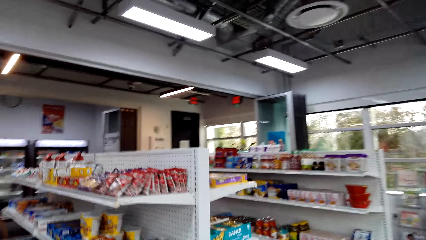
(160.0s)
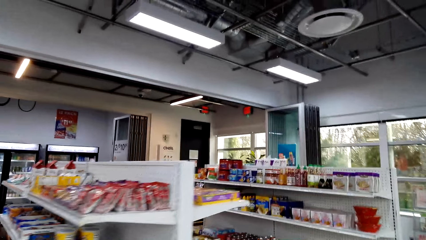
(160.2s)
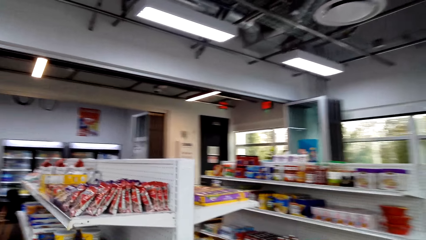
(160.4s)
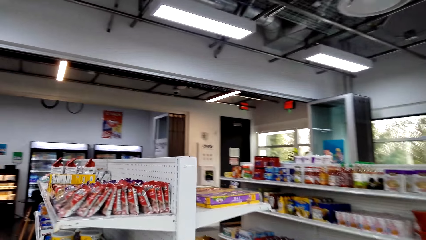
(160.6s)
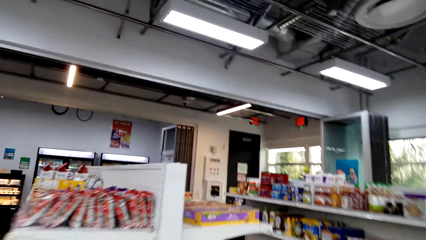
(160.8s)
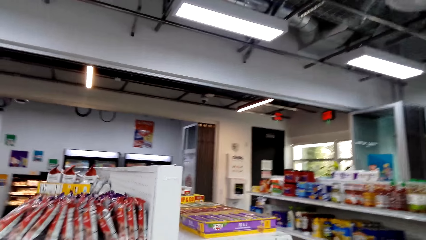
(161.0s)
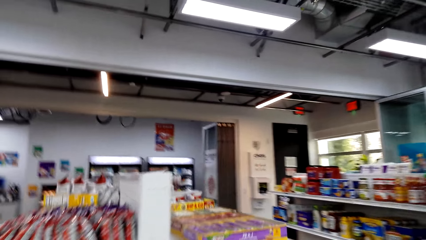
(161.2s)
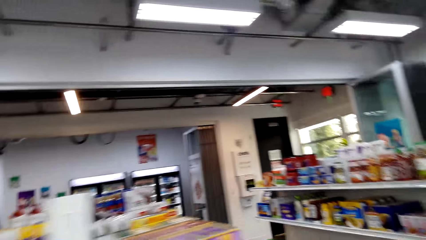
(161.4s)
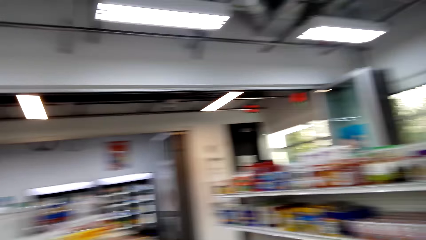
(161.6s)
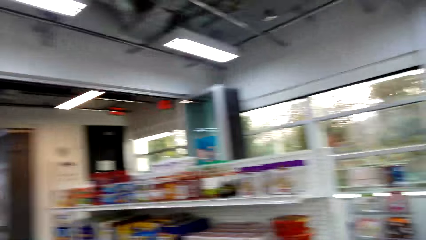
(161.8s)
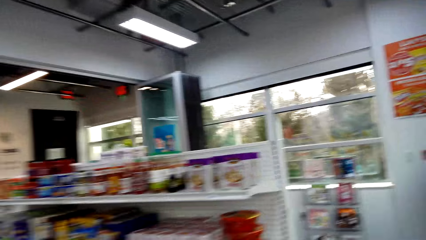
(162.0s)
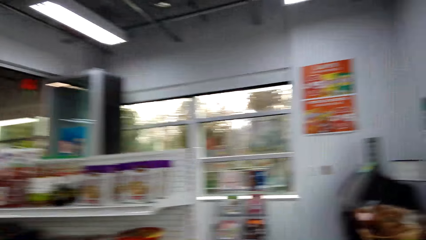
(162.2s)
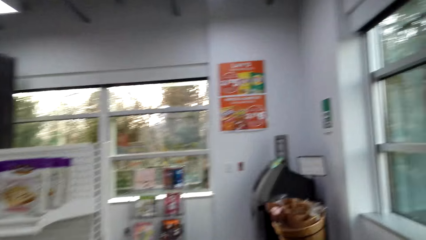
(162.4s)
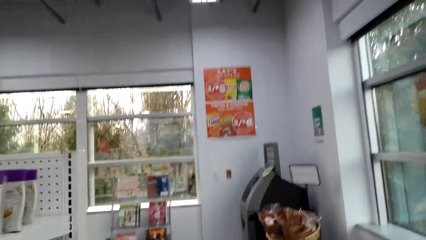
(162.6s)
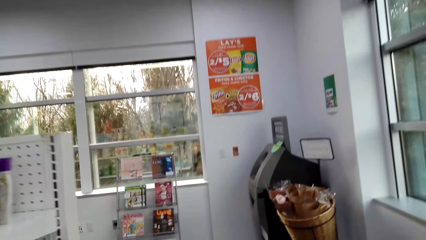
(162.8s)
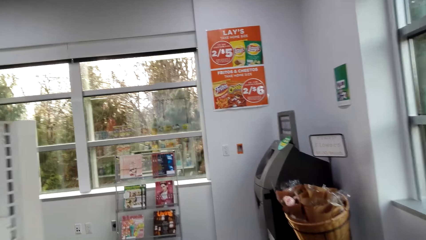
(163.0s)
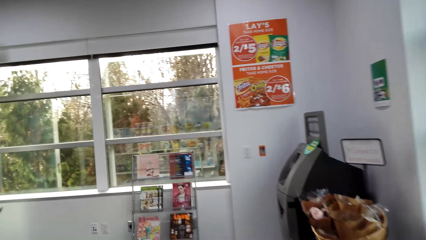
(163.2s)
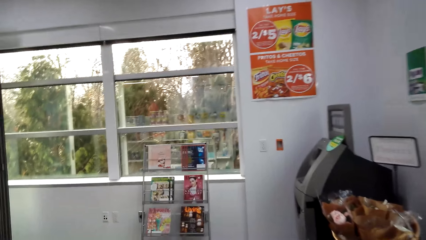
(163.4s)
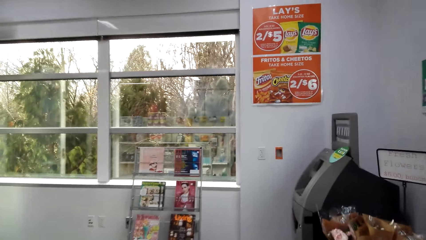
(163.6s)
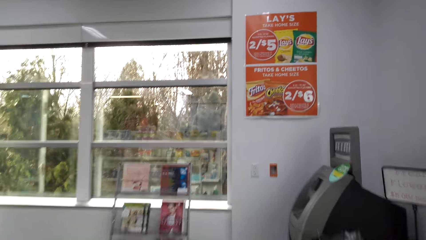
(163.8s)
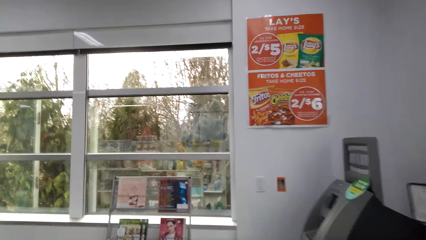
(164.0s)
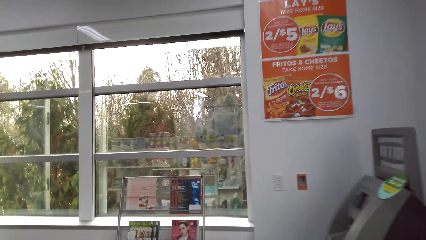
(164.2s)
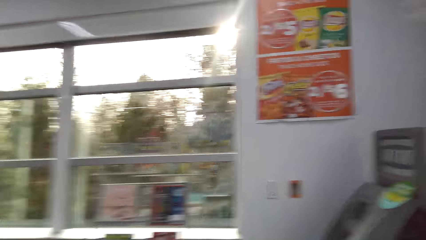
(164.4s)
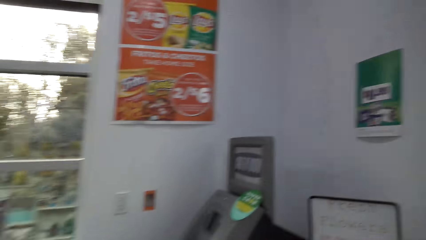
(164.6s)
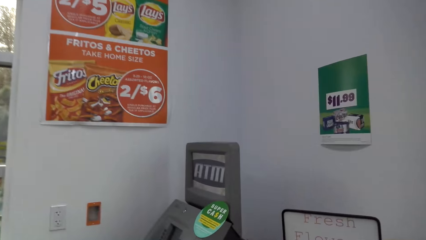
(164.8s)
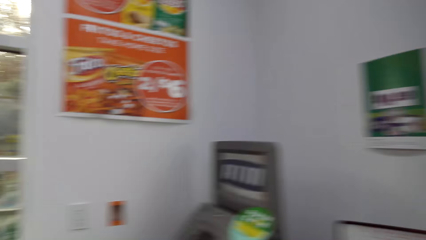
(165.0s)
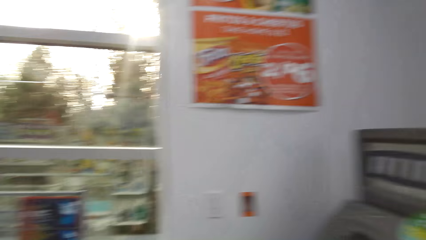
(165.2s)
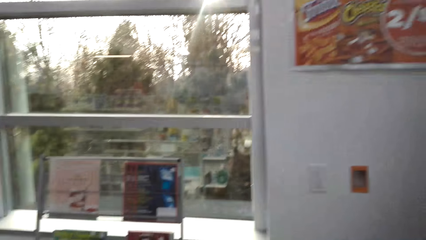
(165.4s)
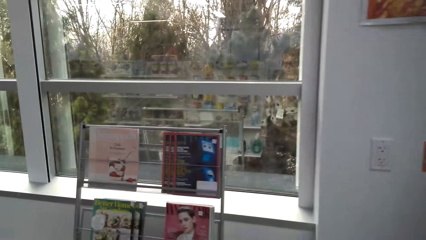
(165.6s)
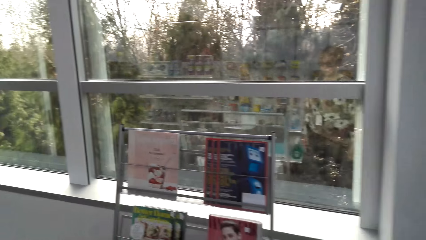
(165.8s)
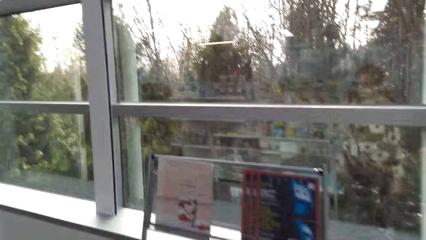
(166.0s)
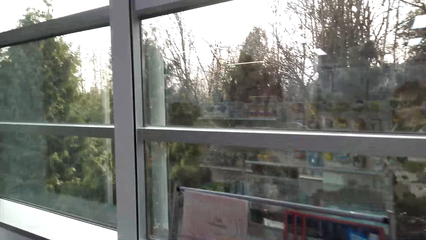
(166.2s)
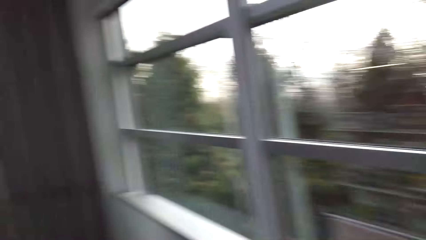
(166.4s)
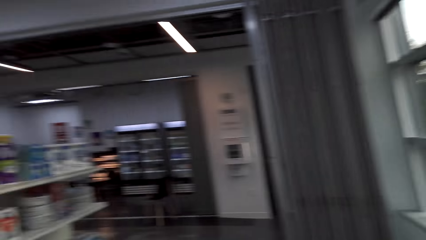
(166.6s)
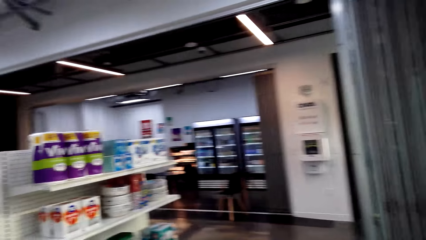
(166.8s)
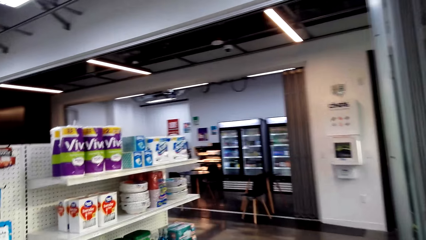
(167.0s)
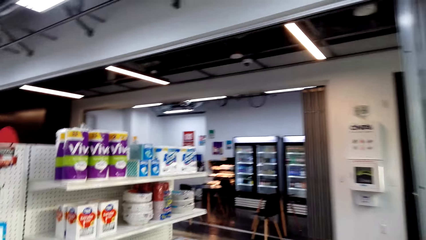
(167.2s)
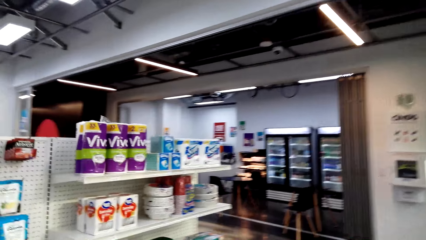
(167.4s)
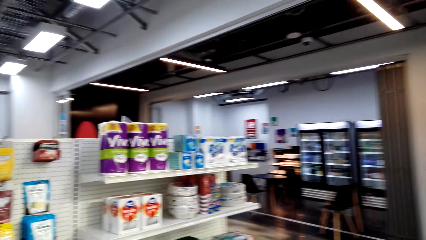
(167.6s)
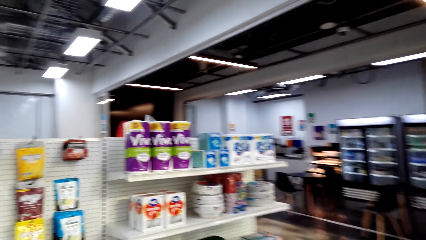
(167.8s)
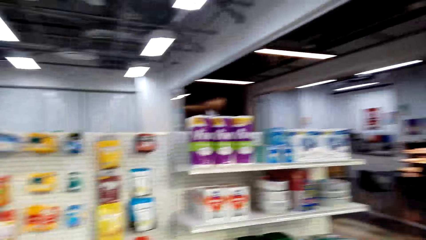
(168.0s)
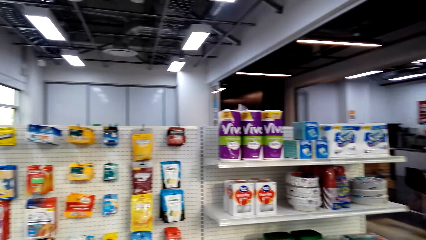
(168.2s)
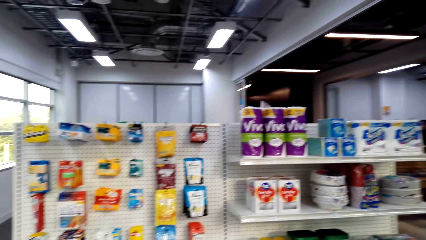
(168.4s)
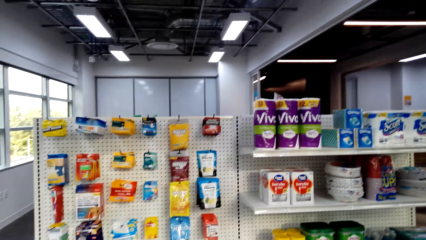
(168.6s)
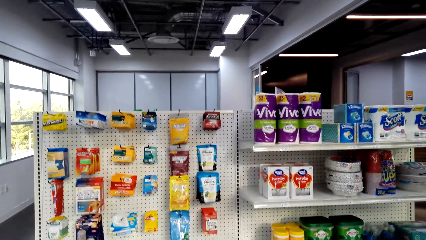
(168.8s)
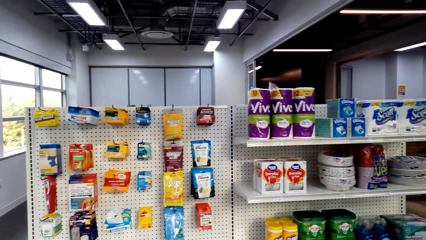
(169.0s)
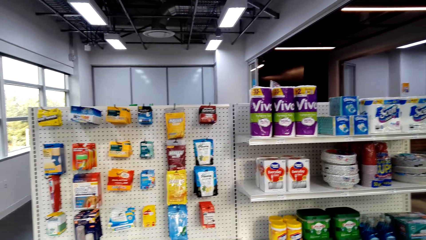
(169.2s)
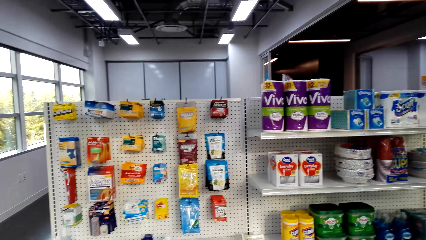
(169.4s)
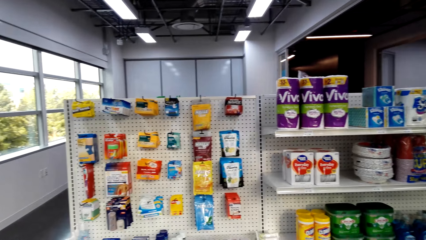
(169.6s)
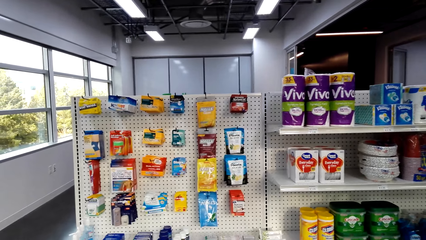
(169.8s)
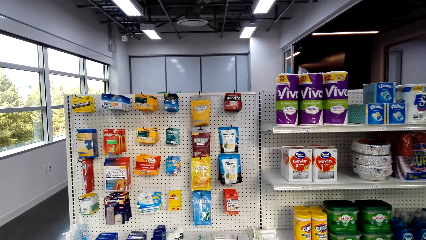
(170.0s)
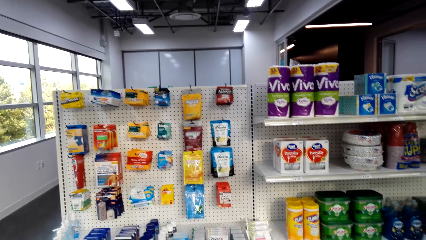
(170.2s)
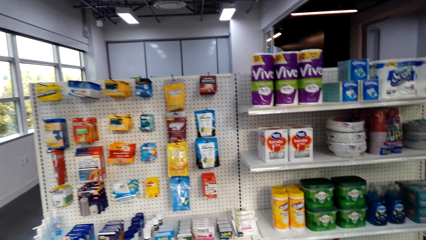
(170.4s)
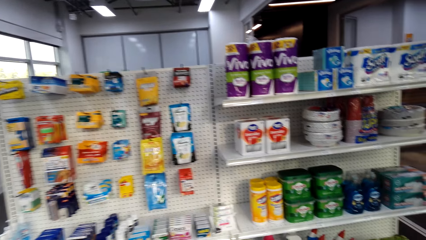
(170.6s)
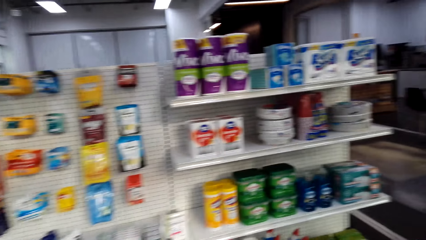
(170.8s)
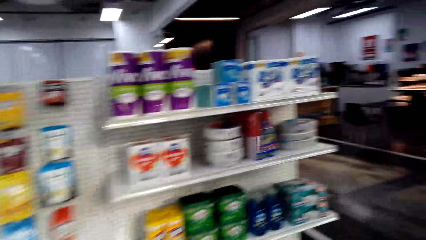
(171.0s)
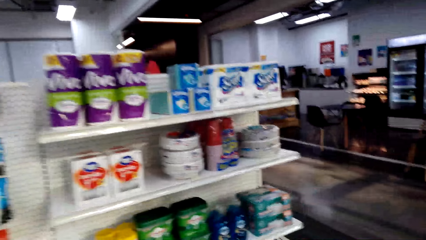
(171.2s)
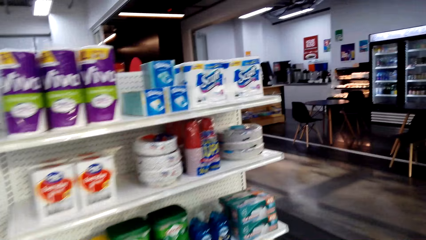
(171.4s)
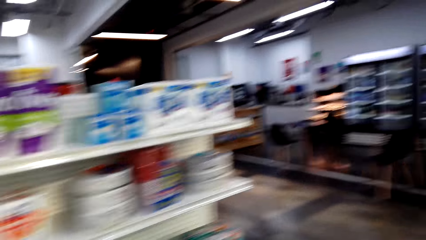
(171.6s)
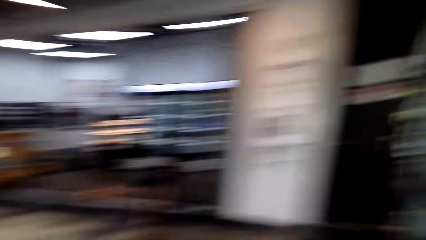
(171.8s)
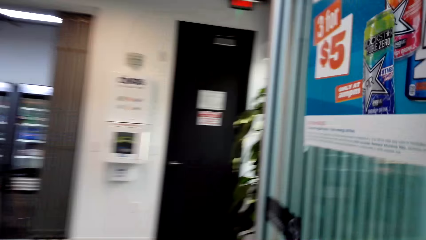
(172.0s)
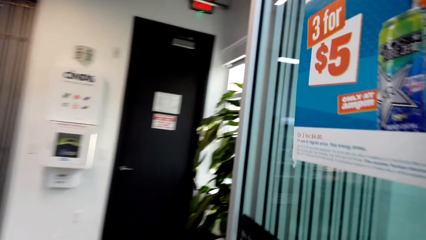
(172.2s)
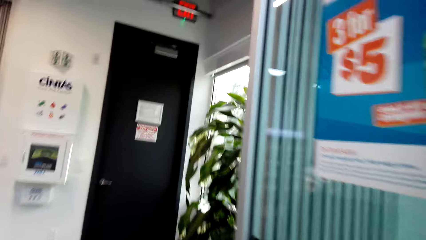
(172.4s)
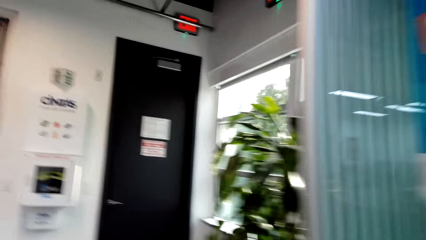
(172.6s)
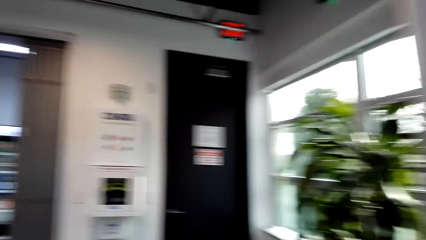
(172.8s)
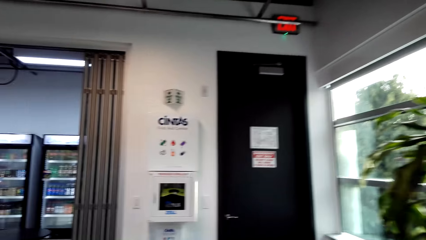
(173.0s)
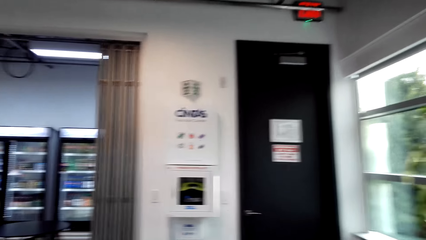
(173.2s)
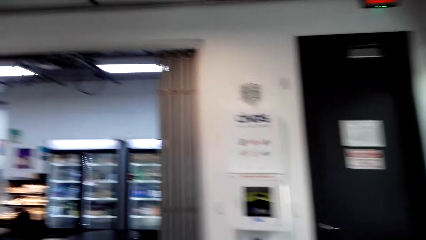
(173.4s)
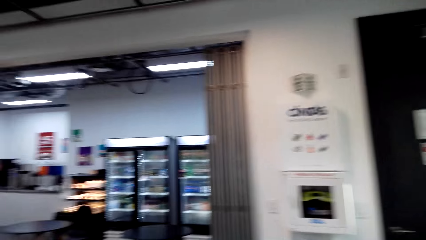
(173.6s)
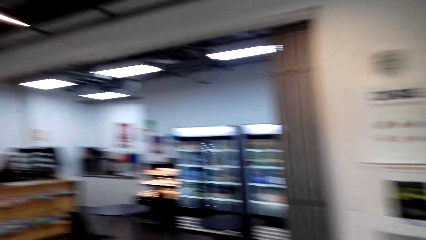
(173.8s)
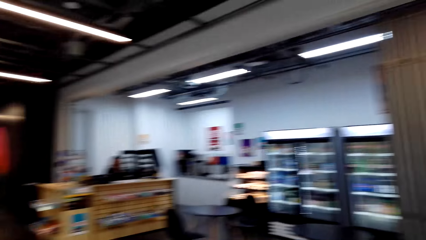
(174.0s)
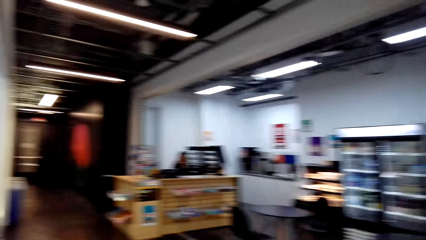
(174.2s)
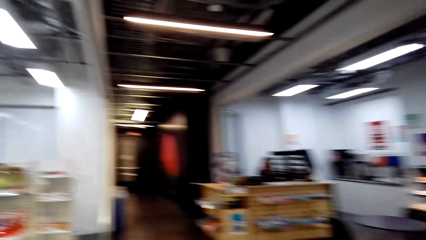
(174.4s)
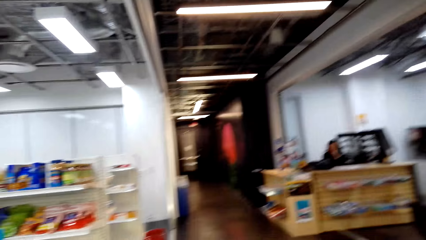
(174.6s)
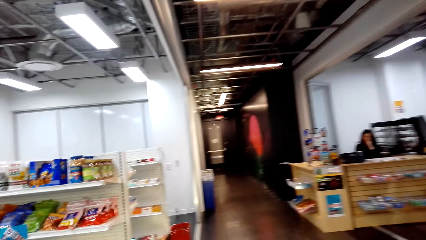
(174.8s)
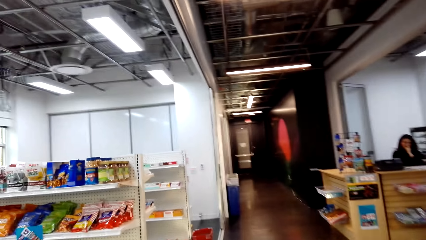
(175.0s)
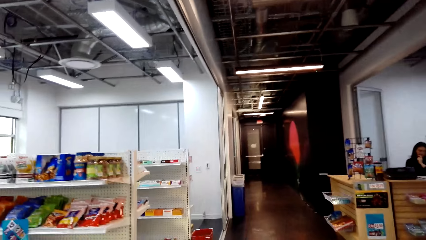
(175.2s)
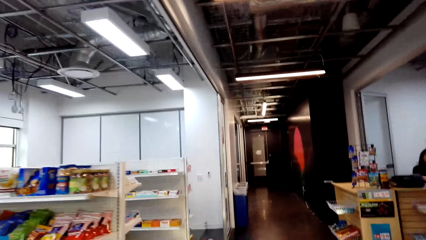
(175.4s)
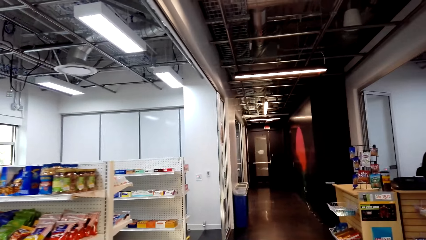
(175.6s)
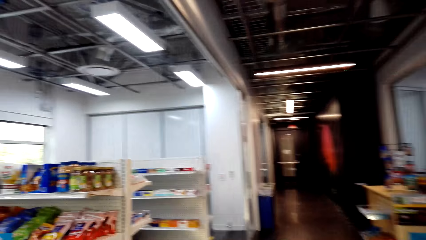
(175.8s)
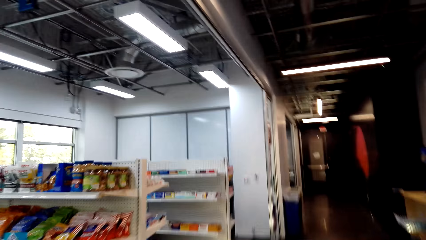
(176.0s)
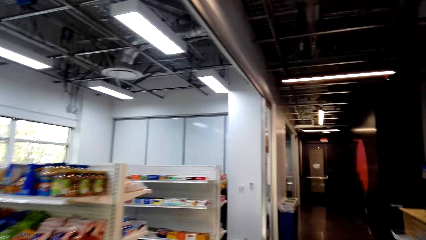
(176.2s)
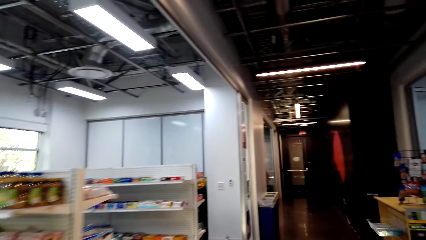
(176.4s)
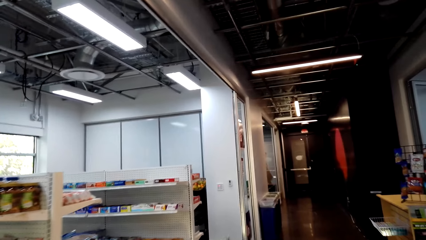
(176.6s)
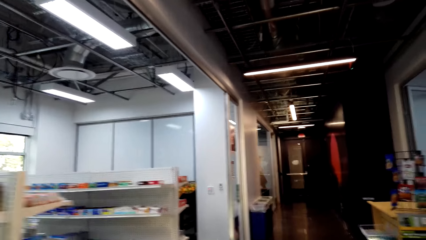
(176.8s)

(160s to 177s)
The camera wearer walks in the supermarket. They look around. They turn around. They look around. They turn around. They look around.
